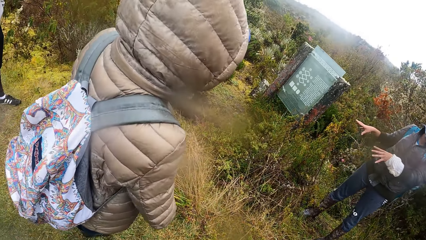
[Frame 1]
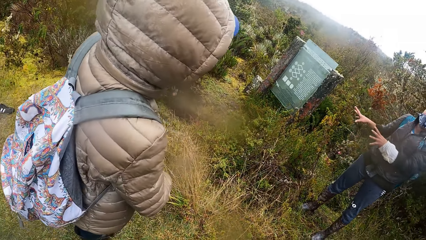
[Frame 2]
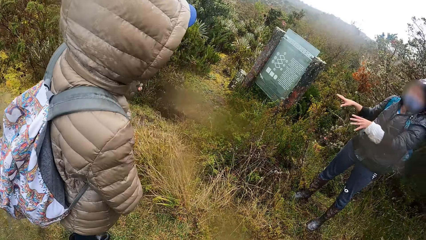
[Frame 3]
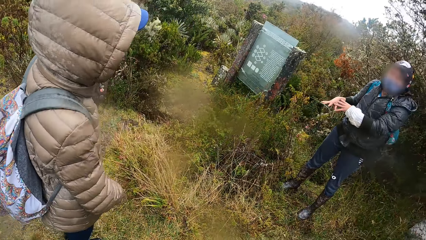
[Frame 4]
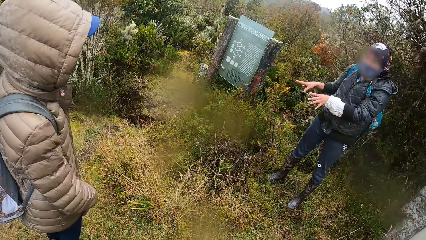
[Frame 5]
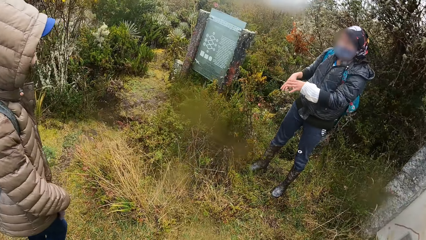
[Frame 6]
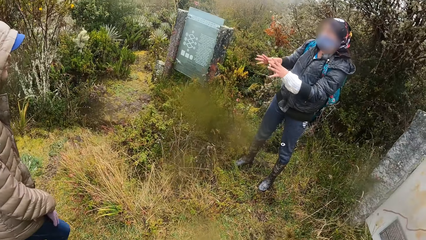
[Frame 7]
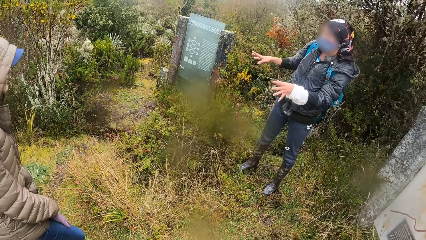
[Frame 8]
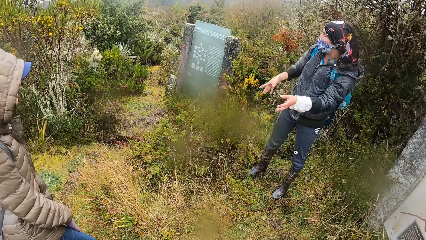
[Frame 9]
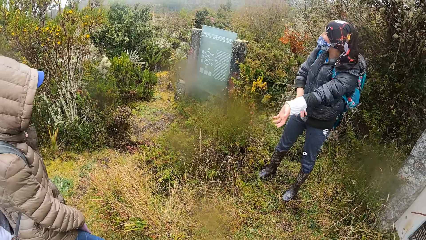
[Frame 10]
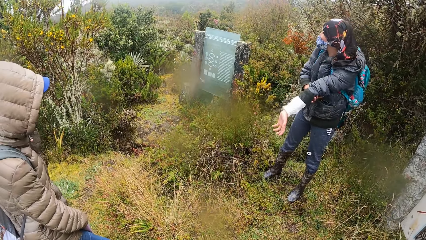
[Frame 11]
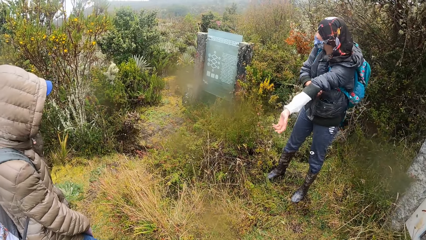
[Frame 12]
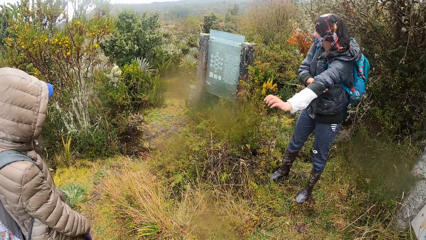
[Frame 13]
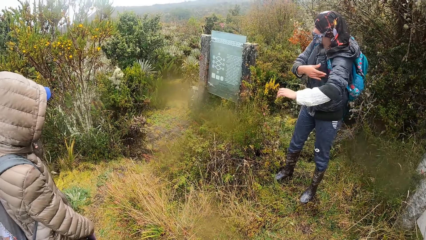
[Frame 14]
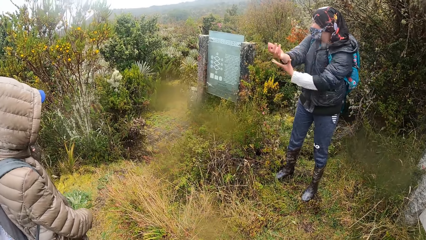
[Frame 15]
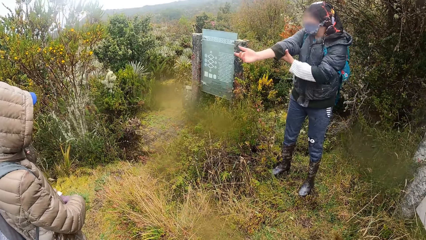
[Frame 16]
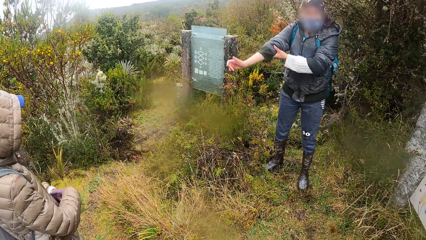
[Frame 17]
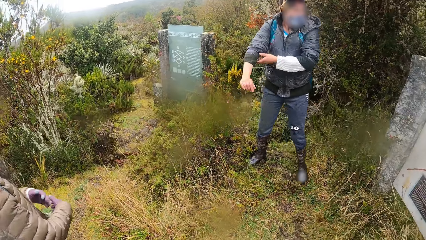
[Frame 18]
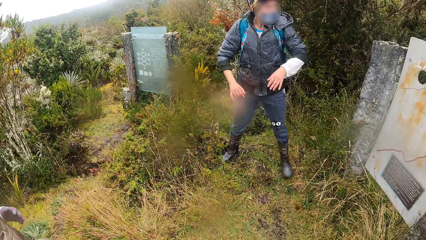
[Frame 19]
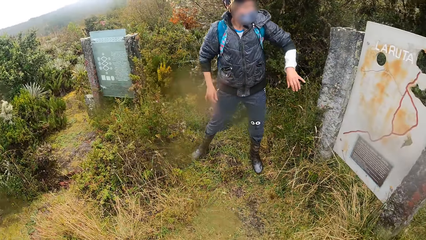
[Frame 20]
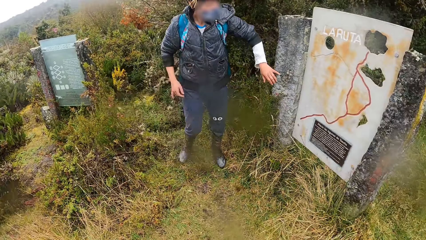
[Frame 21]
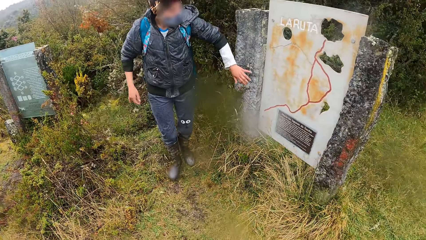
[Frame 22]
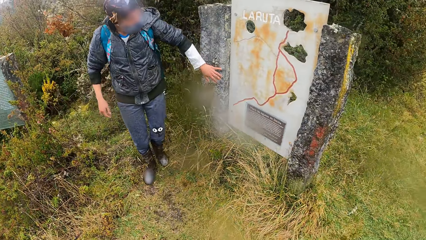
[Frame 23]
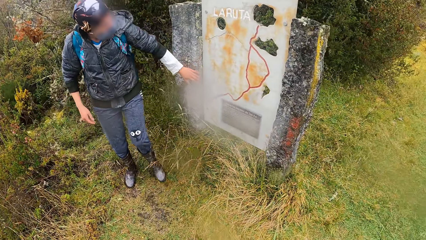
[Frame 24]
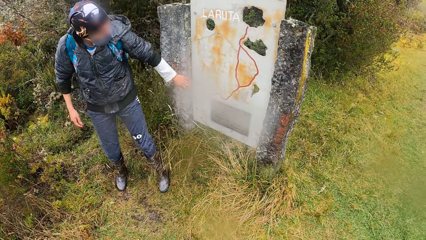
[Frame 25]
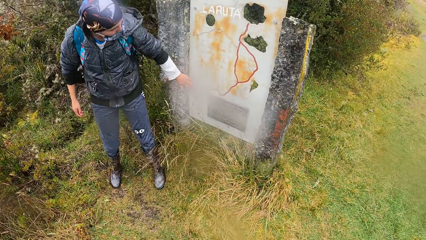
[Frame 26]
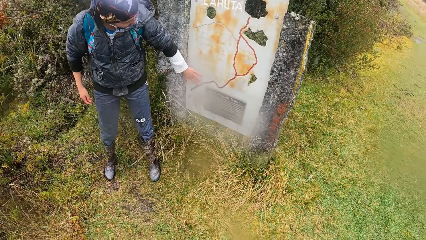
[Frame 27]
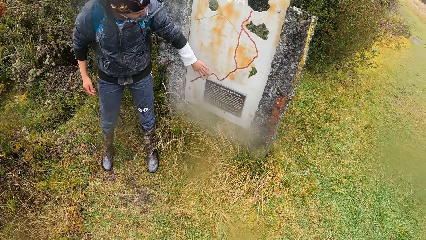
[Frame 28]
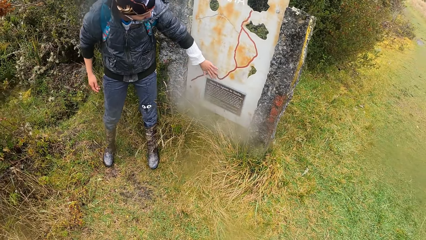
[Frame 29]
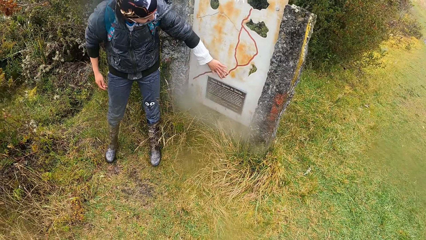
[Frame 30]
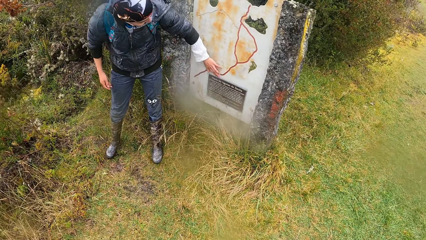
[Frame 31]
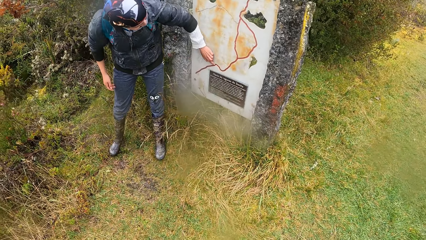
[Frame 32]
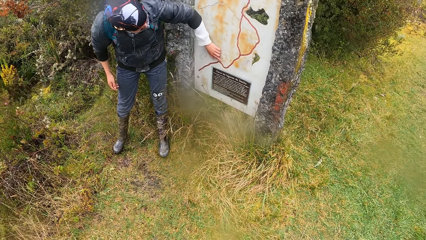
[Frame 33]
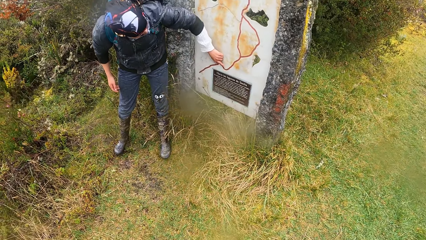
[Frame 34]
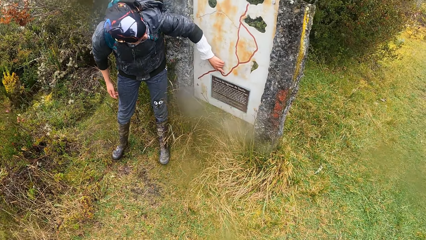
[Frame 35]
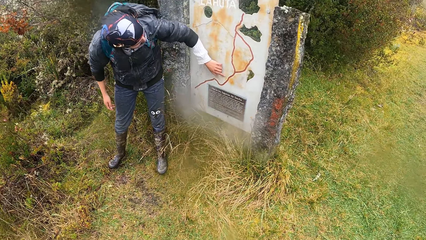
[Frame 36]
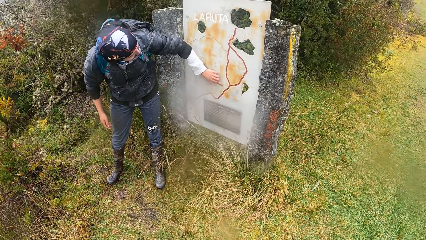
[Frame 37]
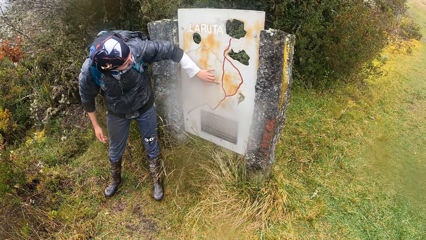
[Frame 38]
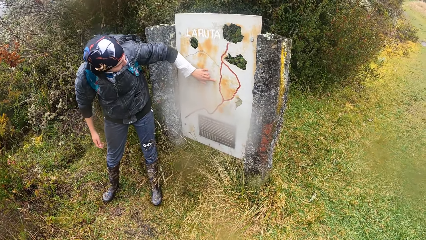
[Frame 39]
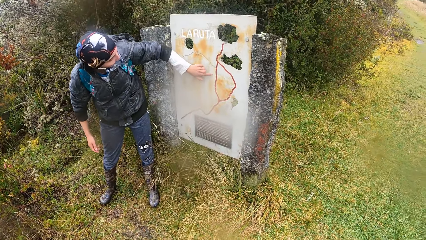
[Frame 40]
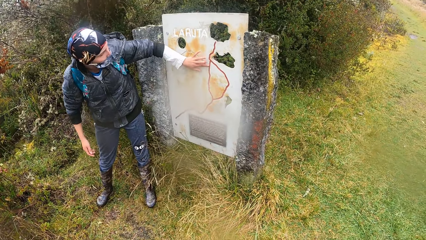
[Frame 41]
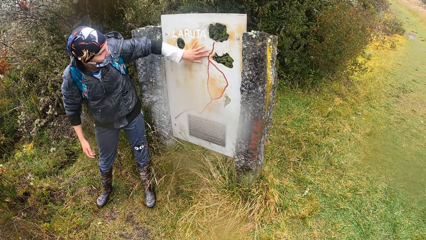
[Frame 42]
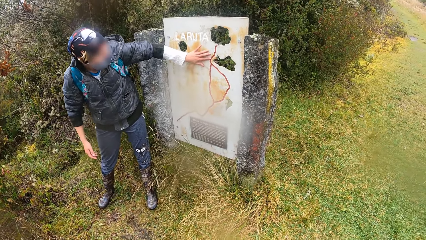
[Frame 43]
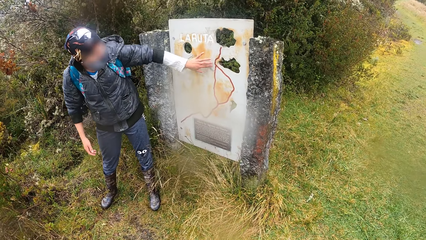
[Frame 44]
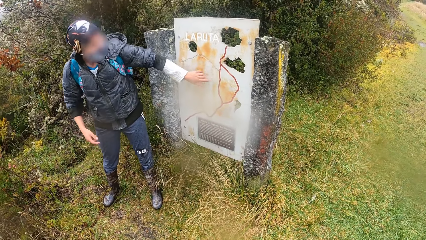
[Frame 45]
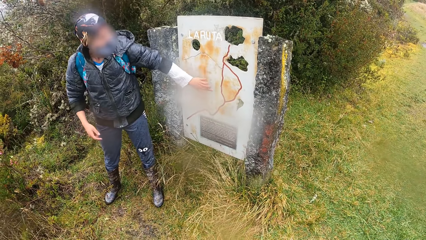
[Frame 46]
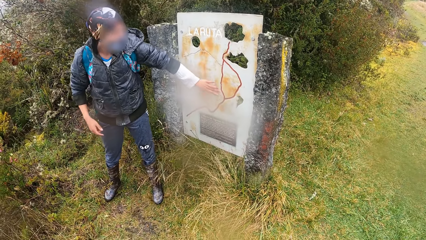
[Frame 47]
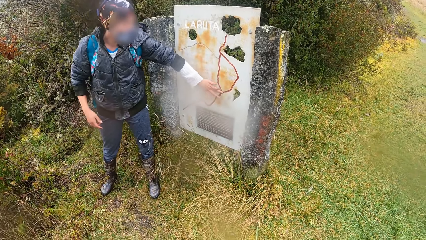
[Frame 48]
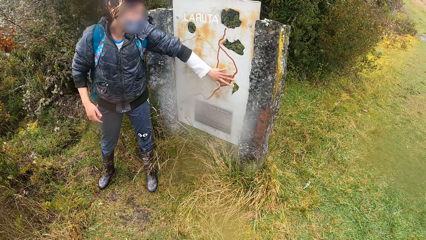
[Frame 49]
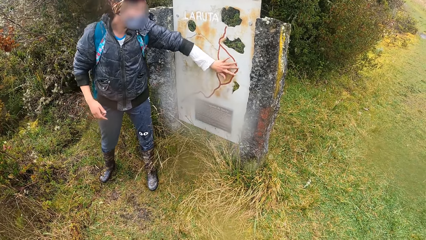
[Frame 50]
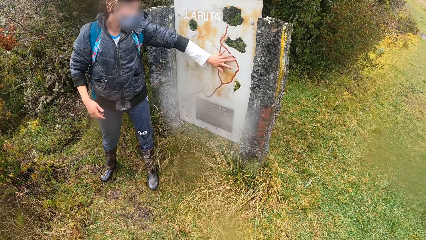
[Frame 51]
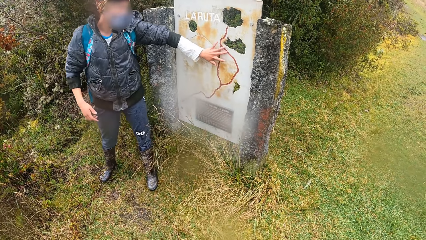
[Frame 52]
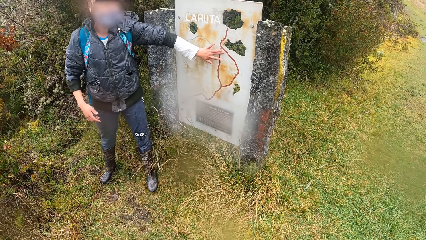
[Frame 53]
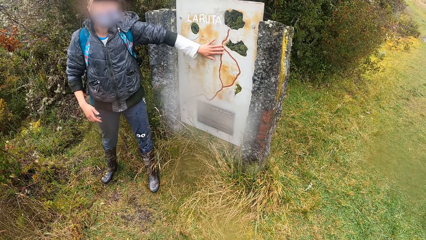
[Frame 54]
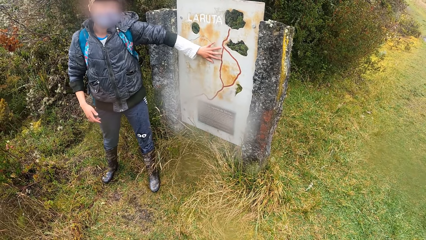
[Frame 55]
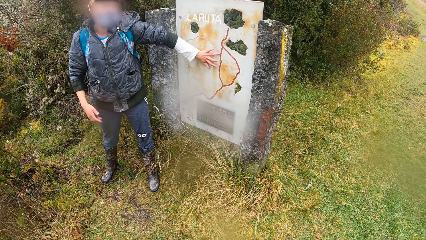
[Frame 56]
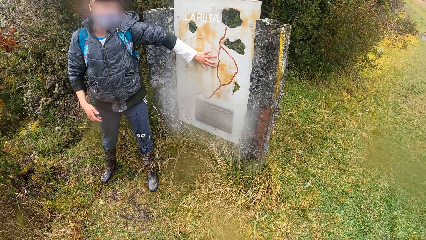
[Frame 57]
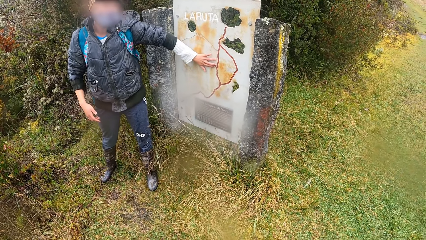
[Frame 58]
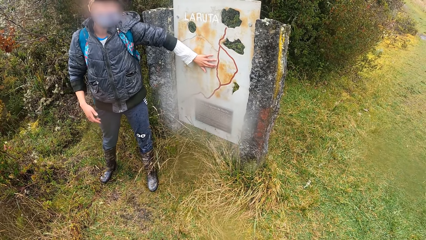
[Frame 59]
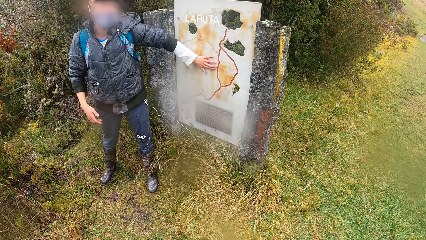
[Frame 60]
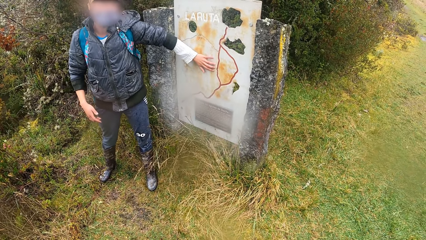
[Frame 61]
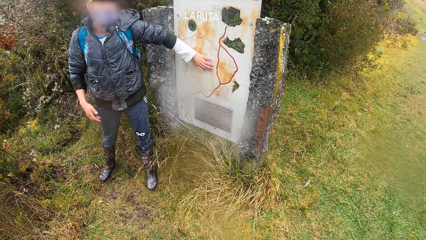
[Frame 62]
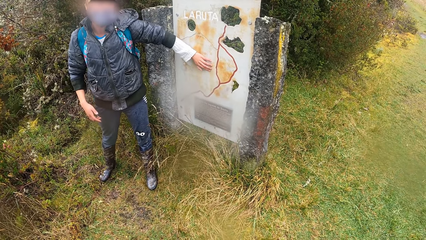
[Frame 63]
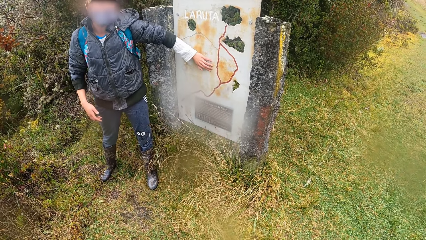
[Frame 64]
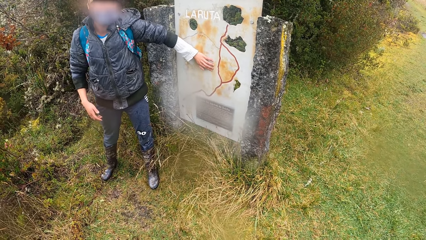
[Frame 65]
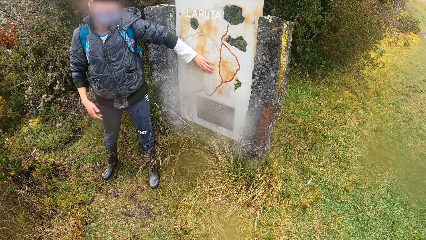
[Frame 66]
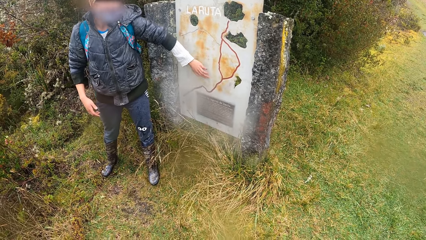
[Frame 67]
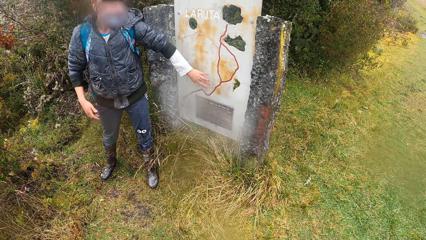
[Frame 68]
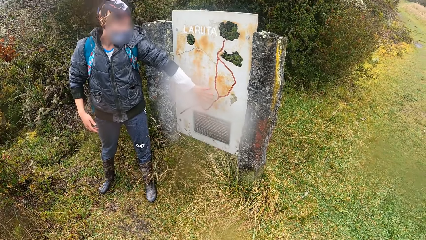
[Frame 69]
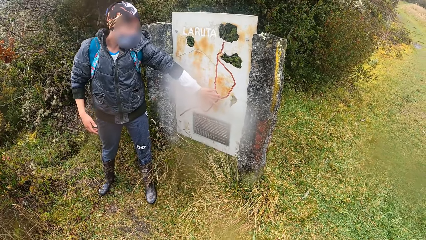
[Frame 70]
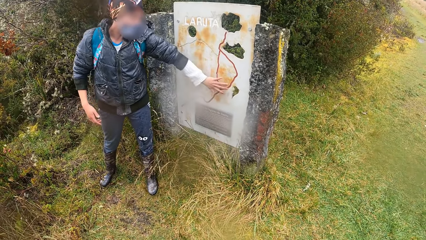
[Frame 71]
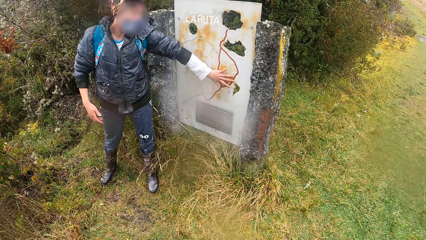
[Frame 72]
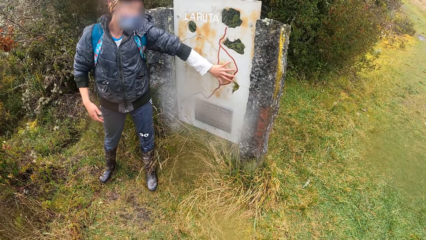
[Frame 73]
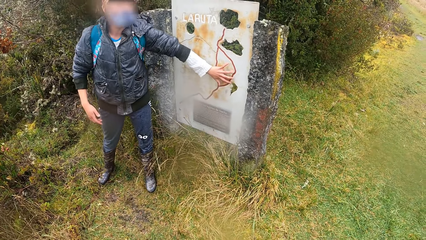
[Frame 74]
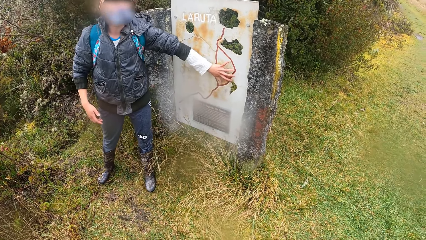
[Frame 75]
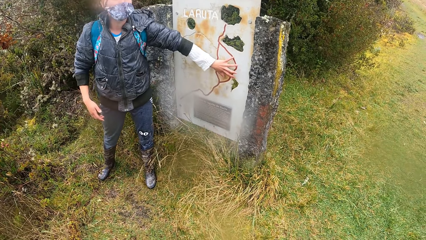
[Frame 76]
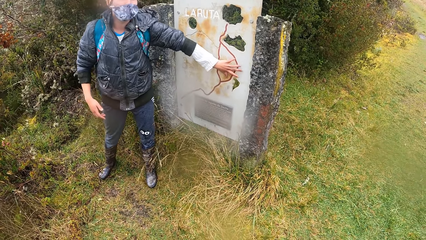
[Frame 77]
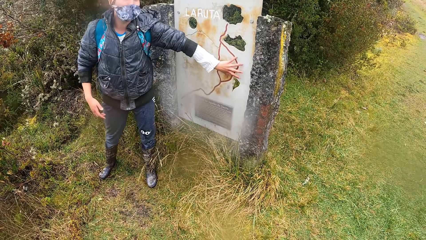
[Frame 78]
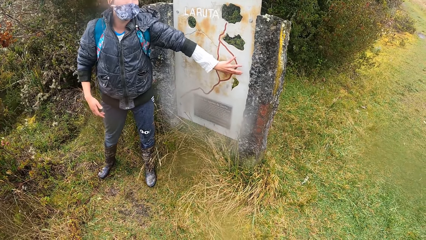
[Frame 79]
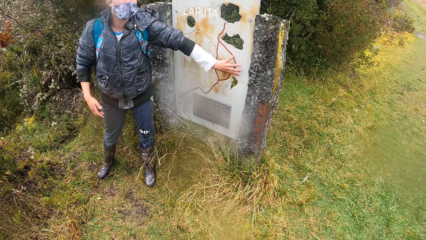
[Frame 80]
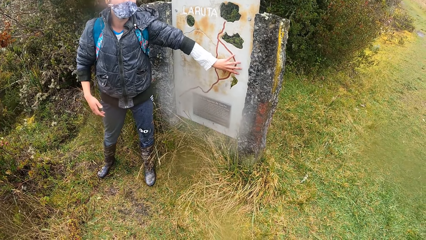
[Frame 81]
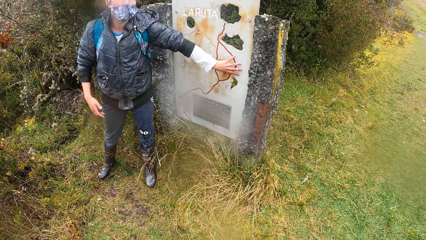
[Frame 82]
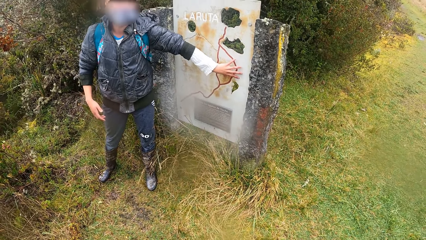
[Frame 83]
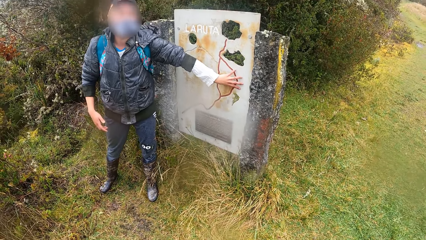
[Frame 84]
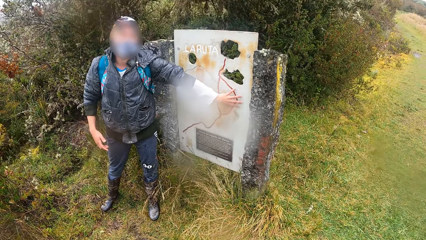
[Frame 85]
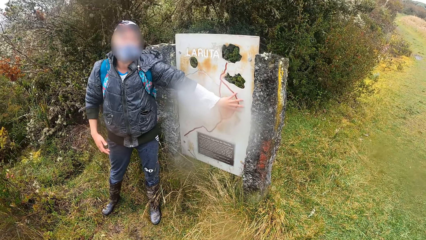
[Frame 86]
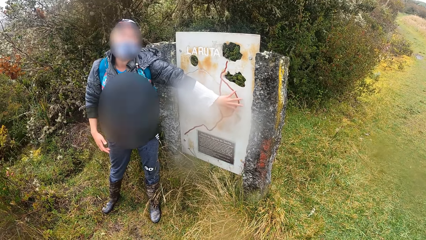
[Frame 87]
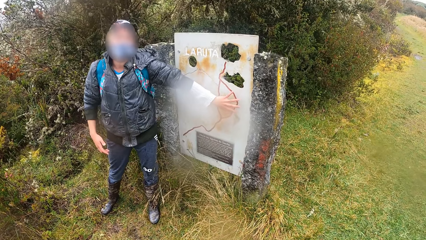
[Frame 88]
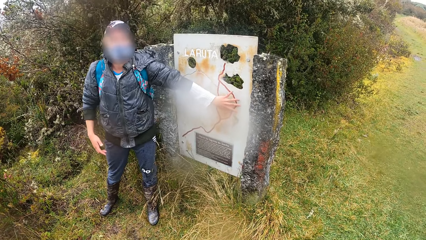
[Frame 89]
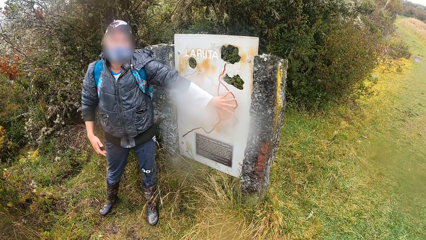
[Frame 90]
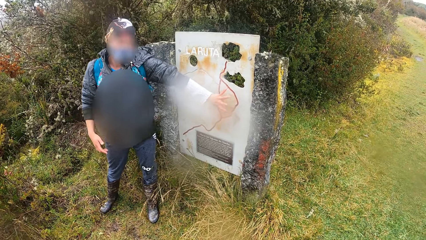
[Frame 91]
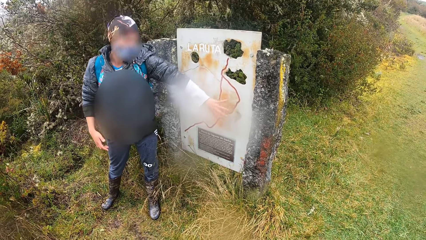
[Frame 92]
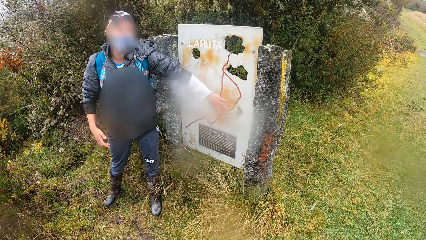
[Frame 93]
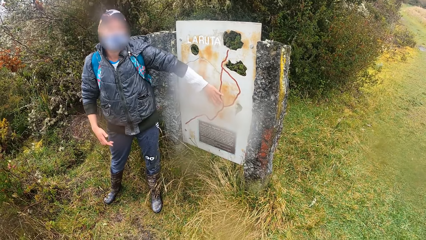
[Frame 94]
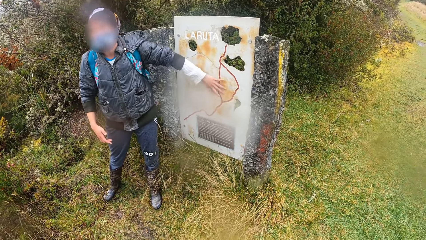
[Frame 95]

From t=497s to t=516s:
The woman pulls up her jacket. The woman touches the display board pillar with her left hand.
